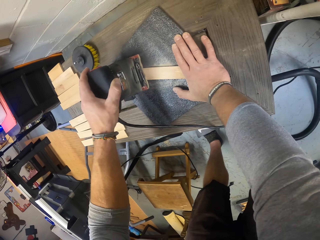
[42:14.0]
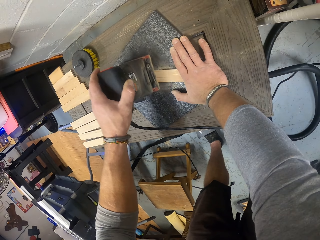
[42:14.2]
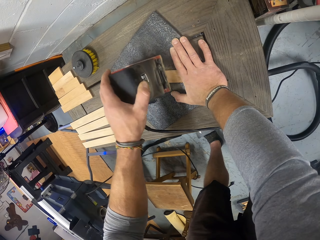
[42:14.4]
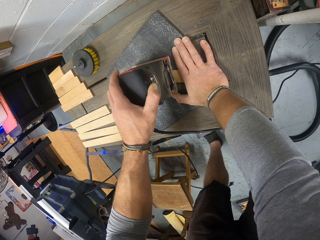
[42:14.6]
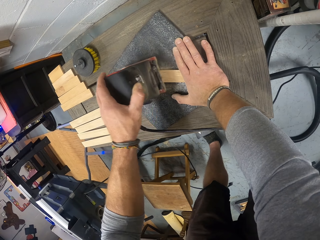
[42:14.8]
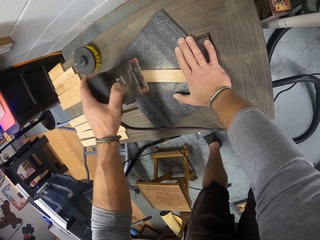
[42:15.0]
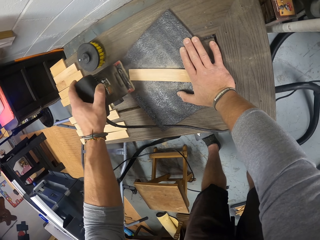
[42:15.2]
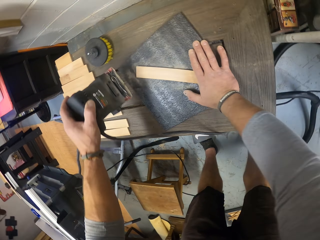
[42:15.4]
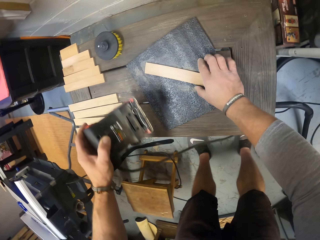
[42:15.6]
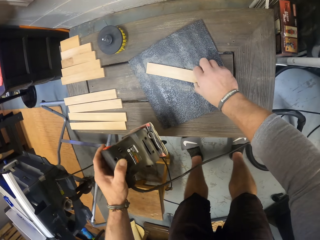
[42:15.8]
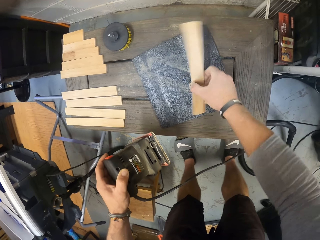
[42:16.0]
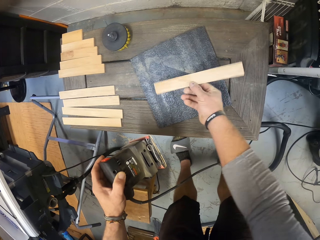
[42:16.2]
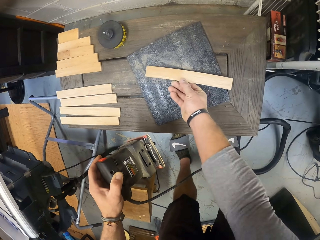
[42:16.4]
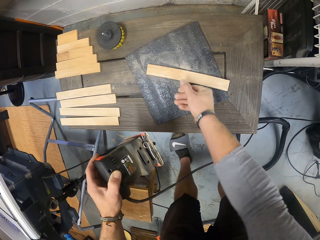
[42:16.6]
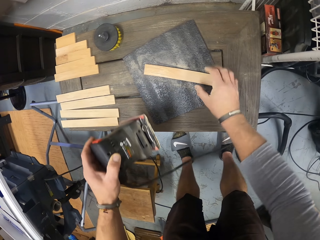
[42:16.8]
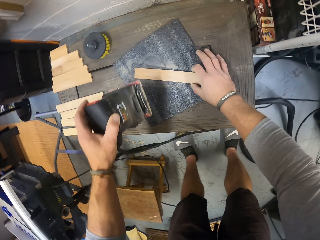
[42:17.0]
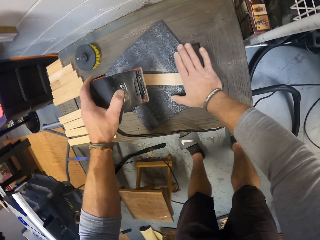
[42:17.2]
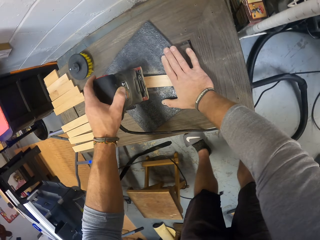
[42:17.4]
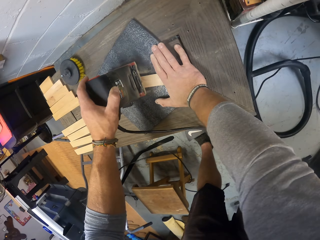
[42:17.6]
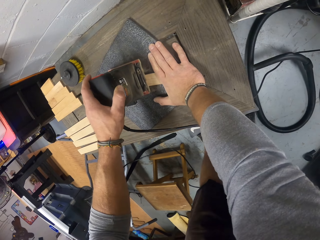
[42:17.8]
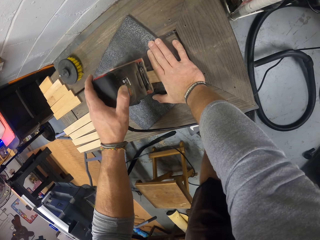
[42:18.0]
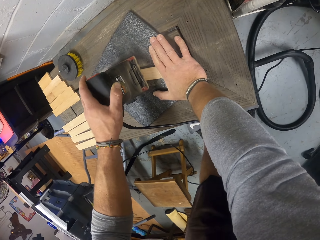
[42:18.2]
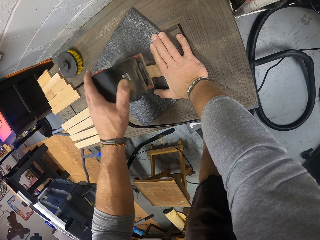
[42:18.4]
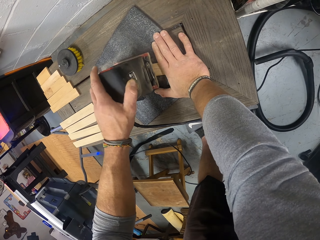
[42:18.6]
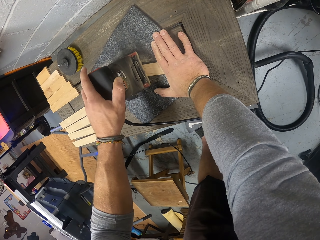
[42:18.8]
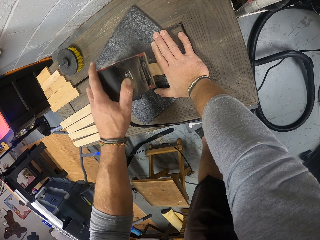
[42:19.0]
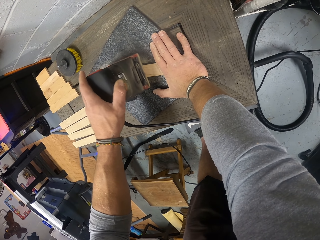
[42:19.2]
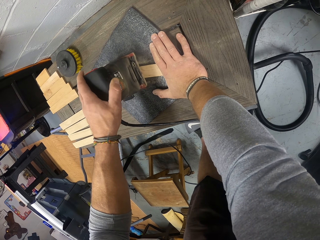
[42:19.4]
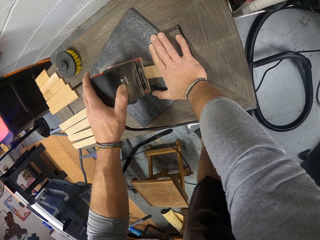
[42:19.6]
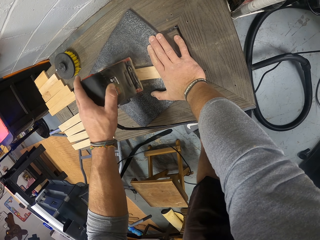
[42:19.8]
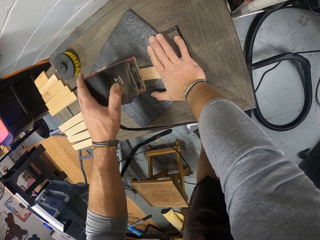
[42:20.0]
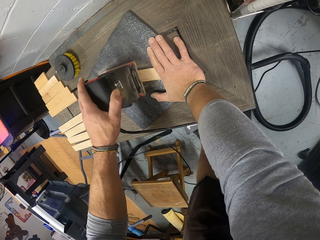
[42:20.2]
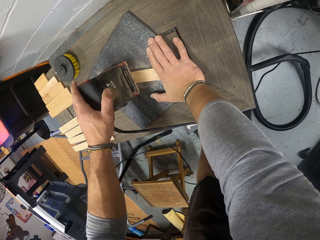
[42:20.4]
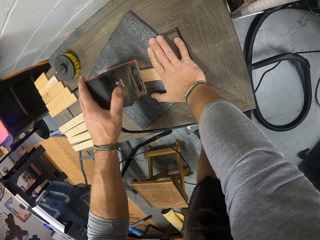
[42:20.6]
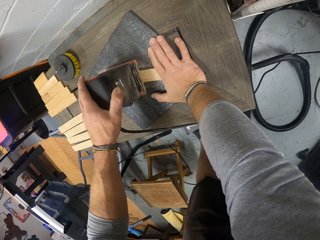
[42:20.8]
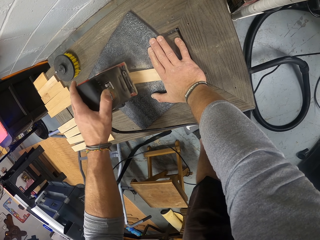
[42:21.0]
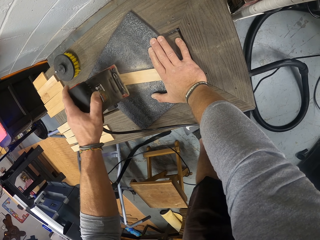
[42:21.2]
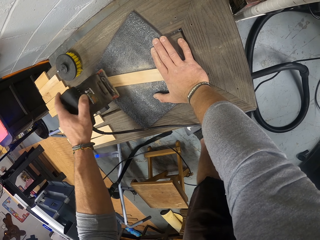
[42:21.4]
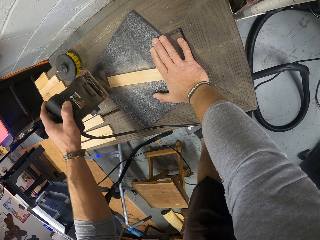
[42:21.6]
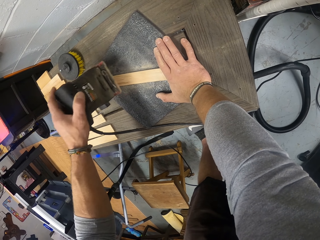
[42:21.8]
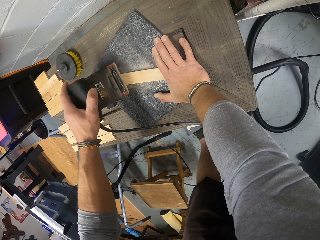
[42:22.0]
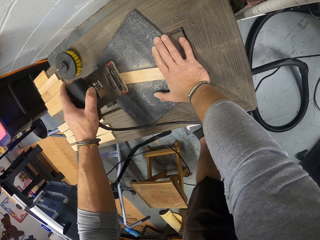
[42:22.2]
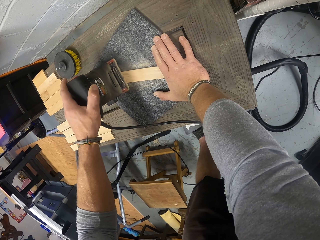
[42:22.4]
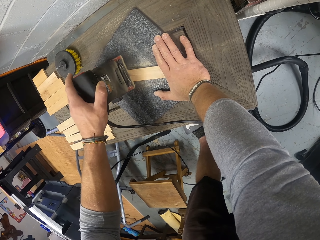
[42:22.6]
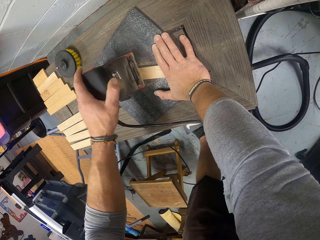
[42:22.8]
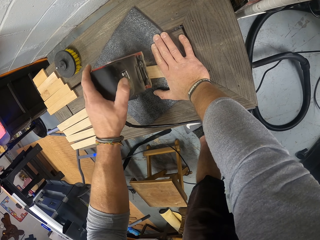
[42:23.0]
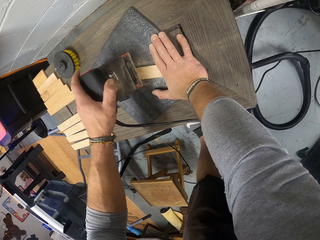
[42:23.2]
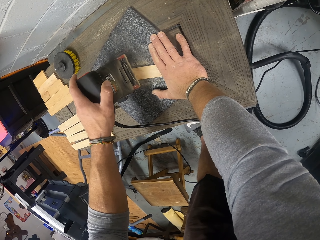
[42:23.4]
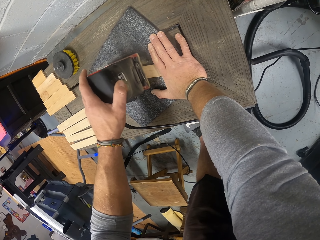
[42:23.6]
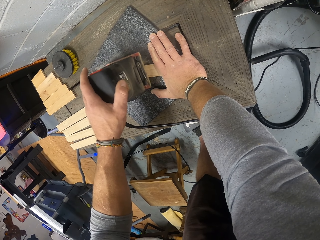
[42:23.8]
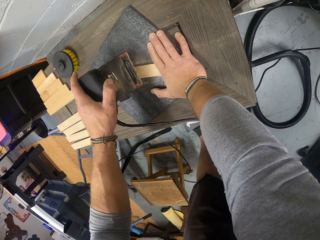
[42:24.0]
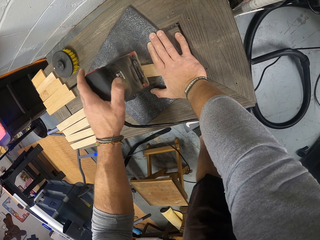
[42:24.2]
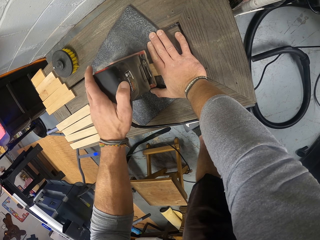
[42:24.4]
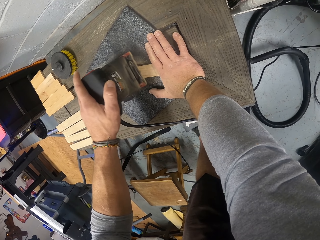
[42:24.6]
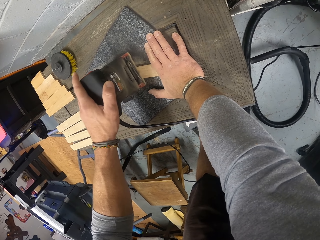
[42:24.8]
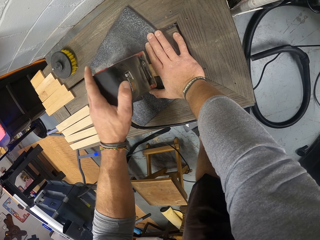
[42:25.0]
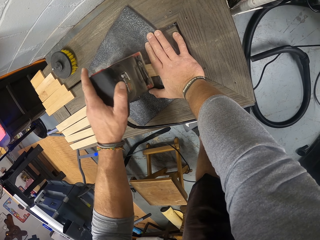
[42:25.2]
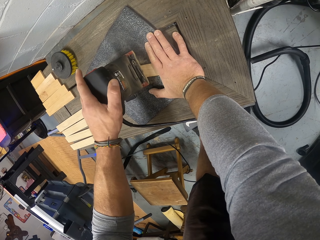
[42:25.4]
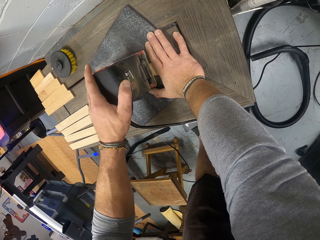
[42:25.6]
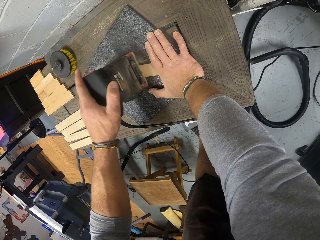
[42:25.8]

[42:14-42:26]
The camera wearer turns the wood with his right hand. He smoothens the wood with the sander in his left hand.

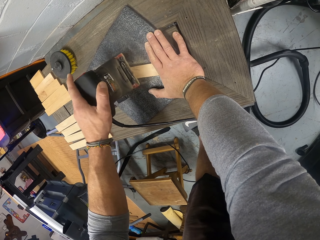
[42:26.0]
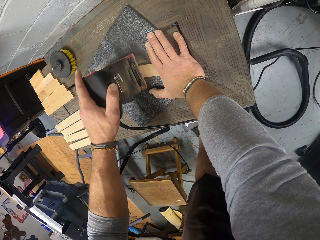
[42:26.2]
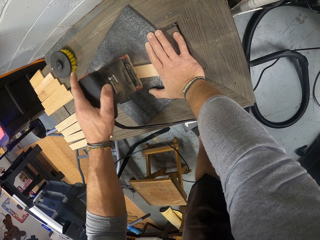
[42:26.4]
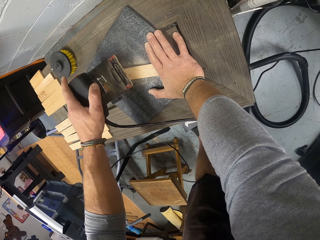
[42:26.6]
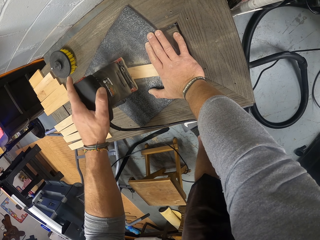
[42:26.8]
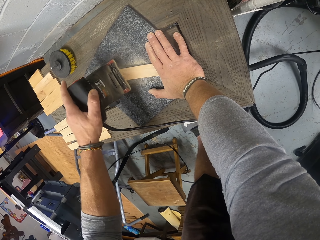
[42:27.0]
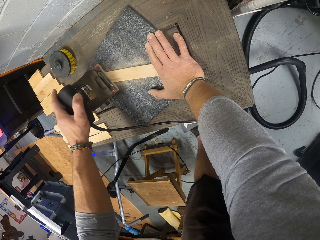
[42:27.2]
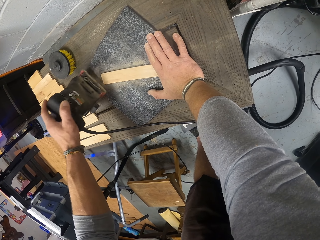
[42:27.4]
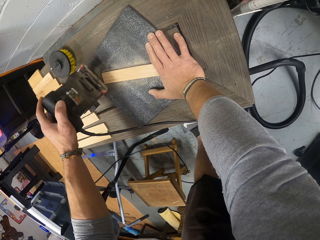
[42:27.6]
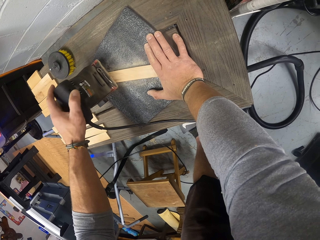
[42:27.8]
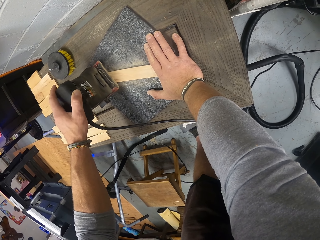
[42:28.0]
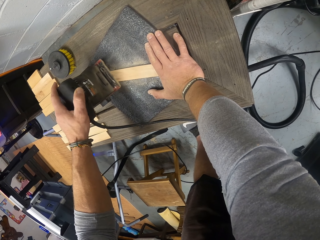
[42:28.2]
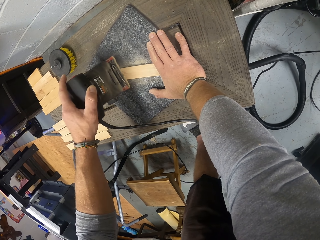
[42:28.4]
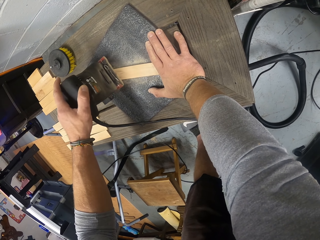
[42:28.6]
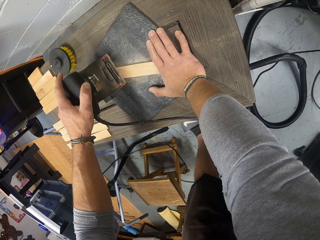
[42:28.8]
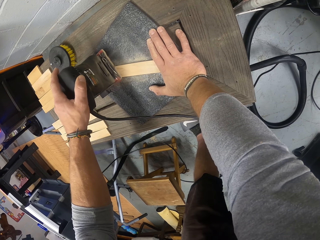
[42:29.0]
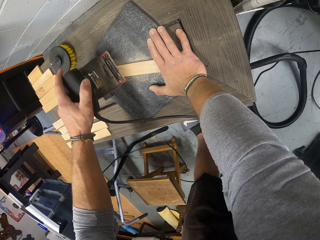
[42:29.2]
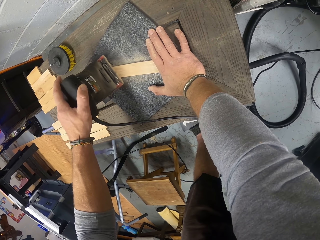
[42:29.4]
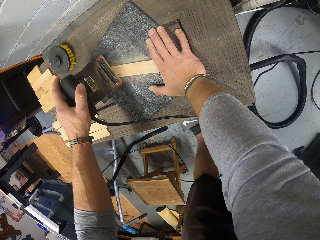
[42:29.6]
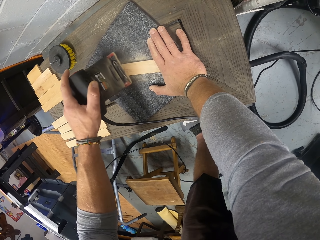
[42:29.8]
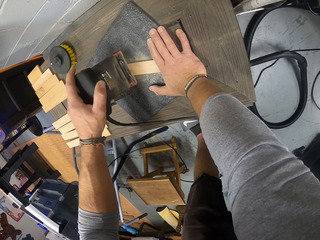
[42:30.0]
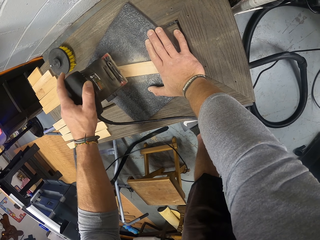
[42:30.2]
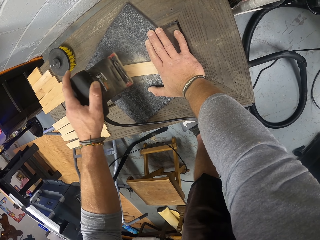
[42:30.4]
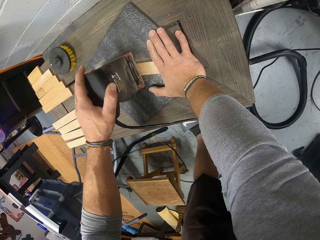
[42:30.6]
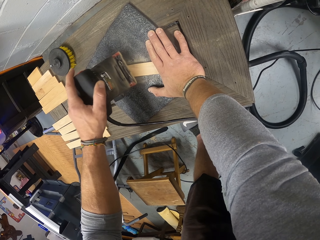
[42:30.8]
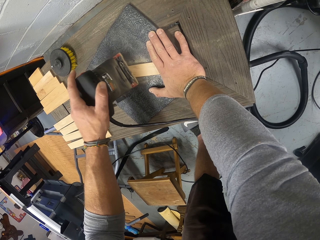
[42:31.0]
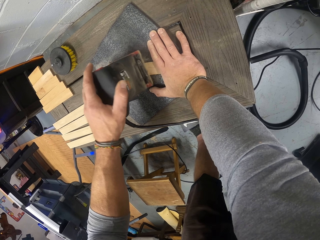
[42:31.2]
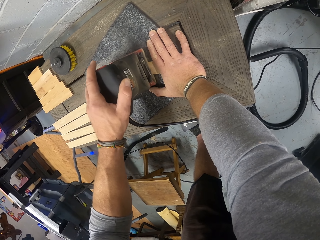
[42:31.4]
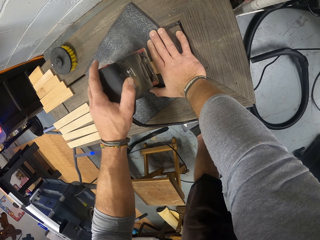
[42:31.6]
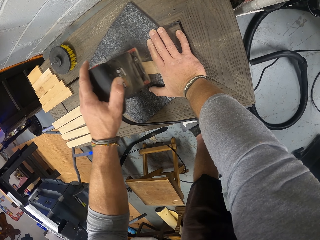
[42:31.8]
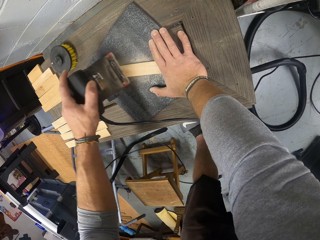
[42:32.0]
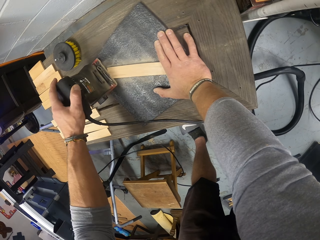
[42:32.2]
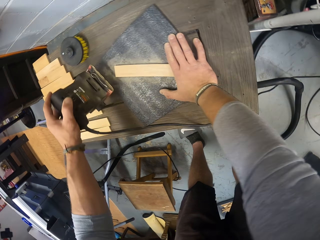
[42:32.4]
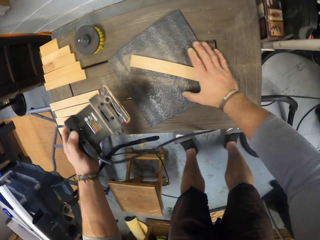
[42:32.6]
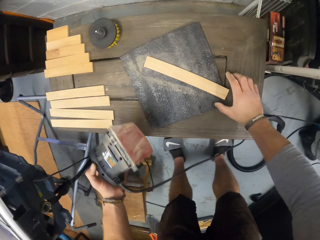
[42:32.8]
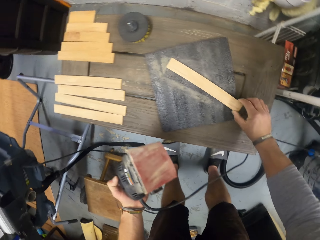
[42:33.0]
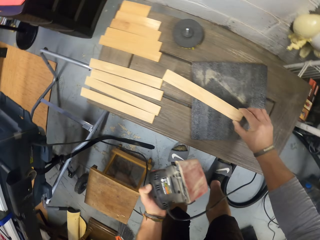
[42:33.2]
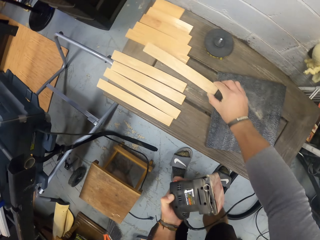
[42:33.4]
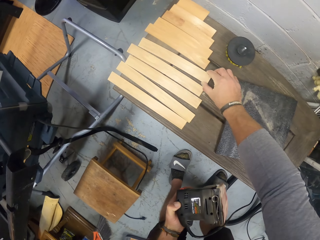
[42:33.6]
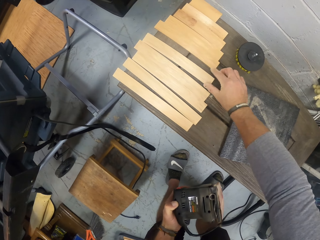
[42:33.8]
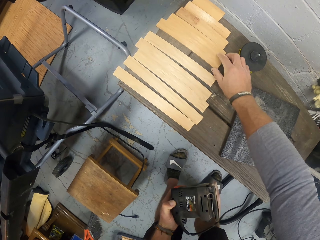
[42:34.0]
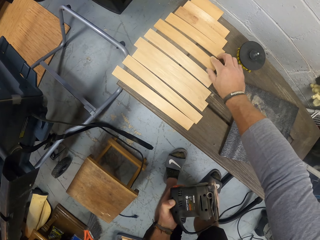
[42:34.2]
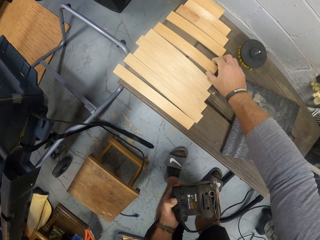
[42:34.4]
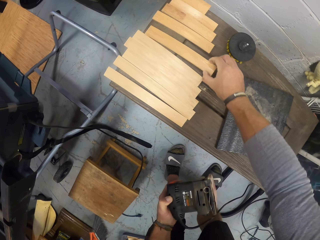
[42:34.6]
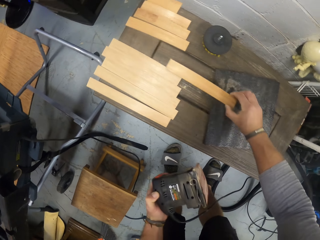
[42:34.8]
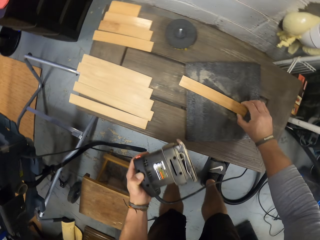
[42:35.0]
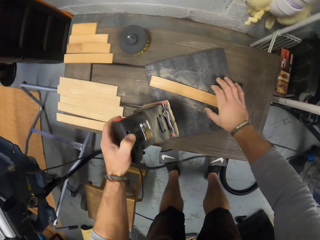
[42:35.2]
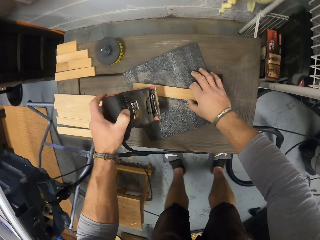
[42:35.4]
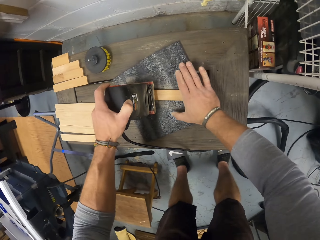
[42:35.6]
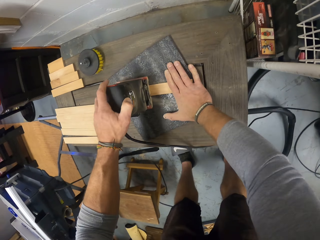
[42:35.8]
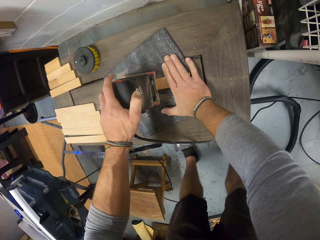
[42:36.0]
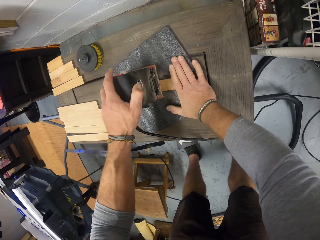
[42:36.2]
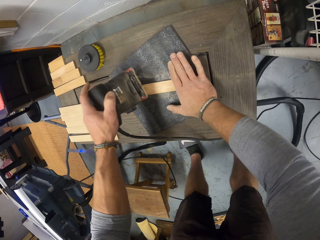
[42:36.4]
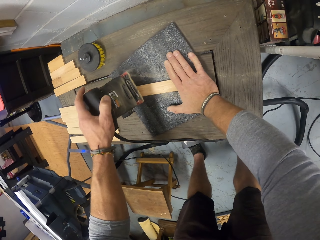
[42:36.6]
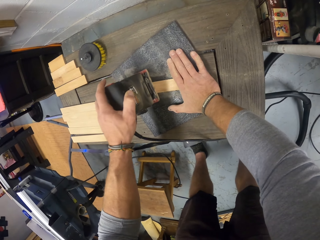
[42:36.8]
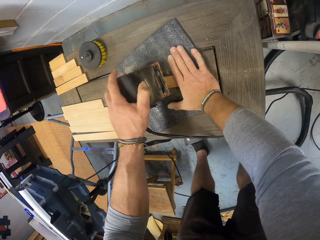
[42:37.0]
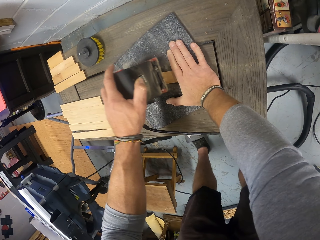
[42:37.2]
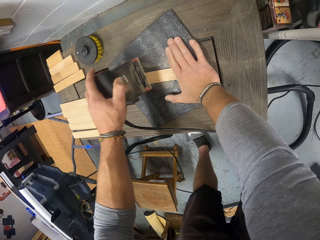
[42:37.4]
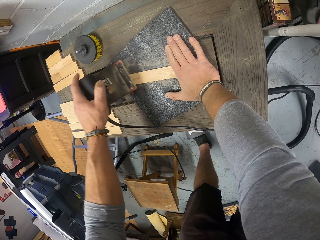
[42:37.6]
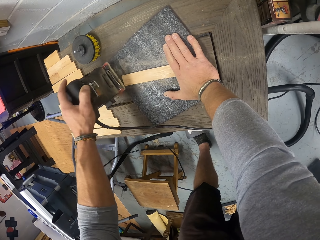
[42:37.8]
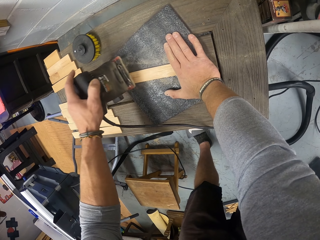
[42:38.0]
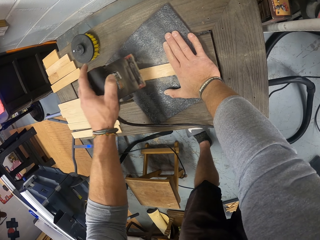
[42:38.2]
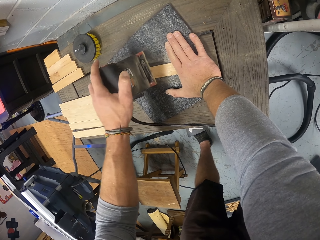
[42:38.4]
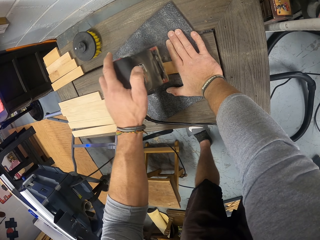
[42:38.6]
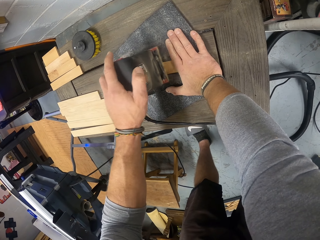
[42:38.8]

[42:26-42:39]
The camera wearer picks up the wood from the workbench with his right hand. He drops the wood on the workbench among other pieces of wood with his right hand. He picks up another wood from the workbench with his right hand. He sets the wood on the sandpaper on the workbench with his right hand. He smoothens the wood with the sander in his left hand.
